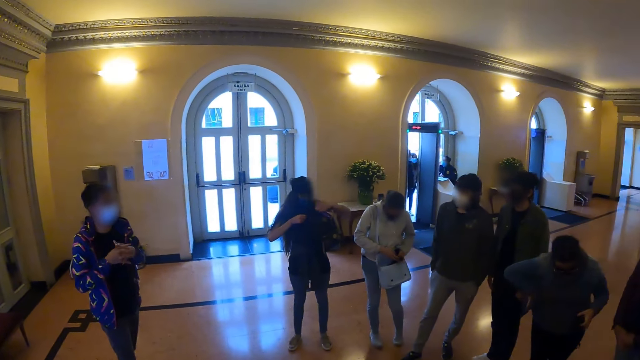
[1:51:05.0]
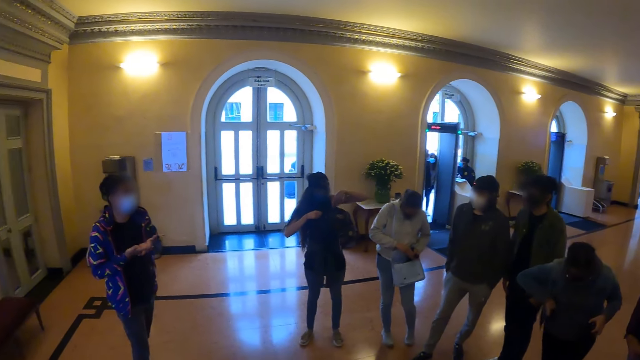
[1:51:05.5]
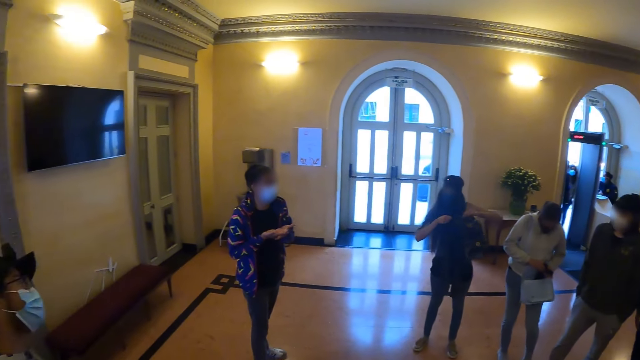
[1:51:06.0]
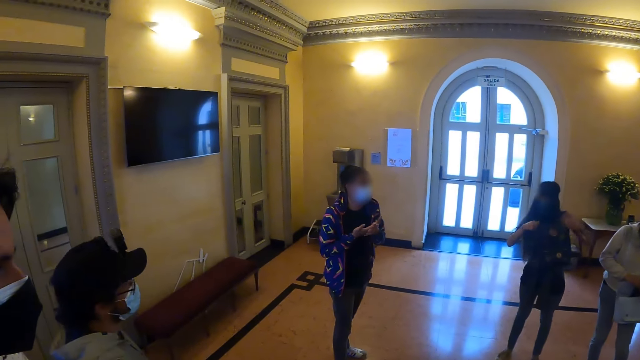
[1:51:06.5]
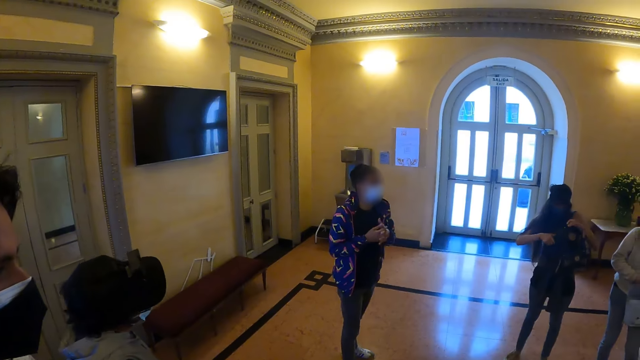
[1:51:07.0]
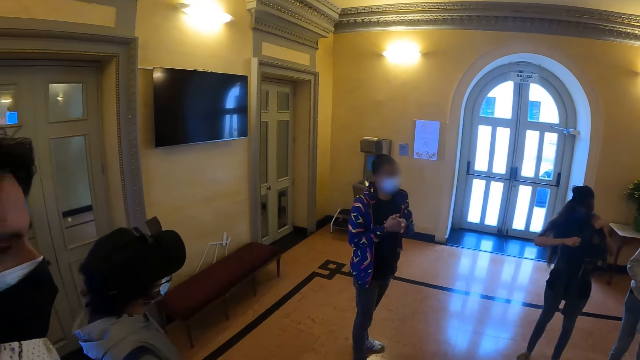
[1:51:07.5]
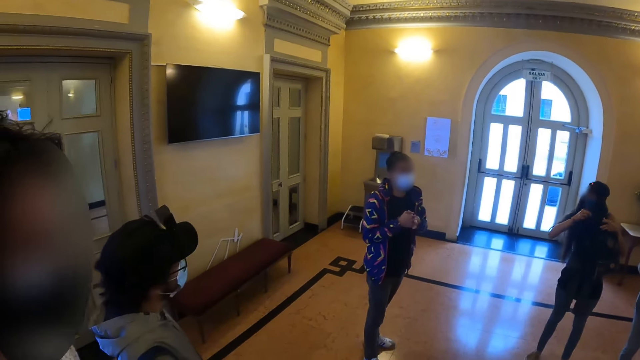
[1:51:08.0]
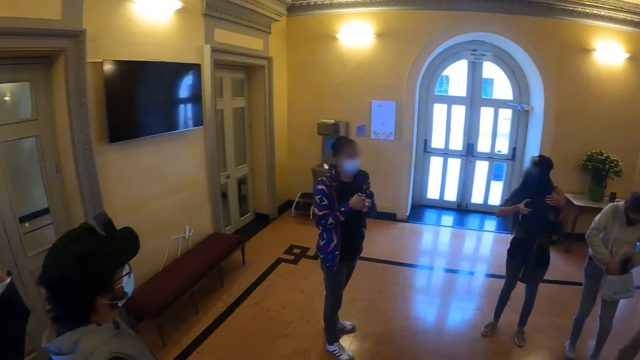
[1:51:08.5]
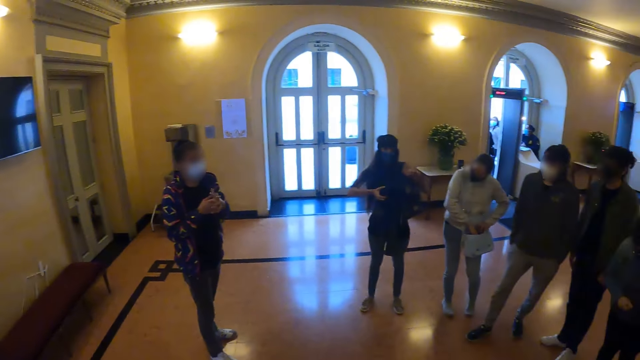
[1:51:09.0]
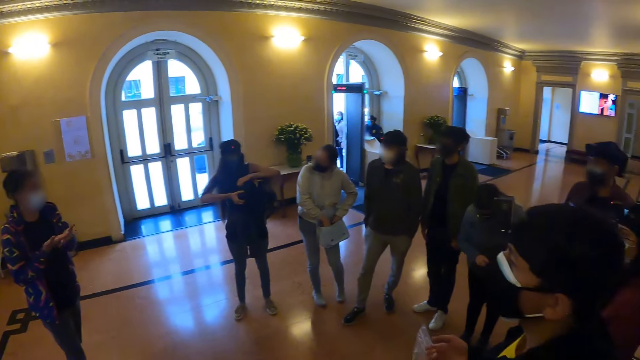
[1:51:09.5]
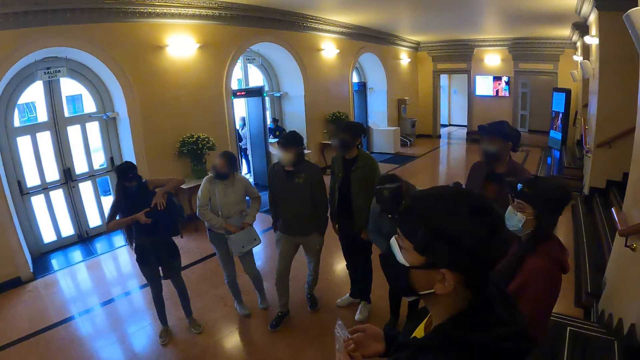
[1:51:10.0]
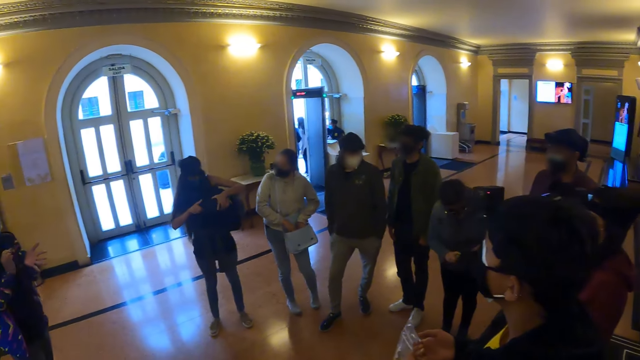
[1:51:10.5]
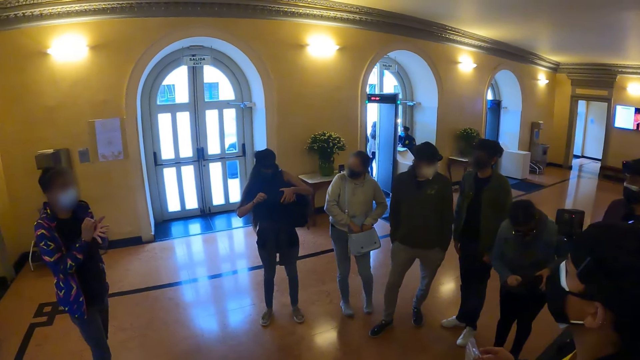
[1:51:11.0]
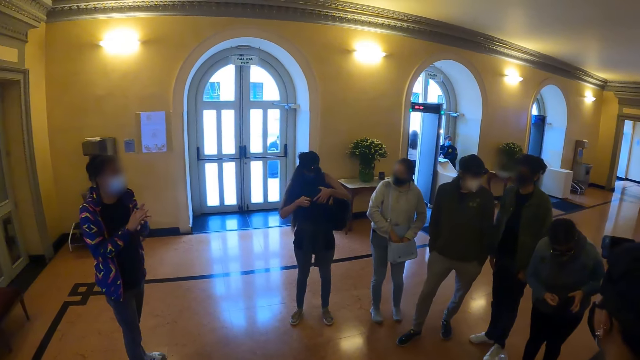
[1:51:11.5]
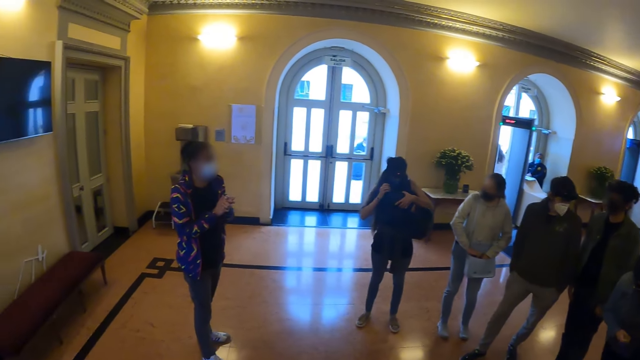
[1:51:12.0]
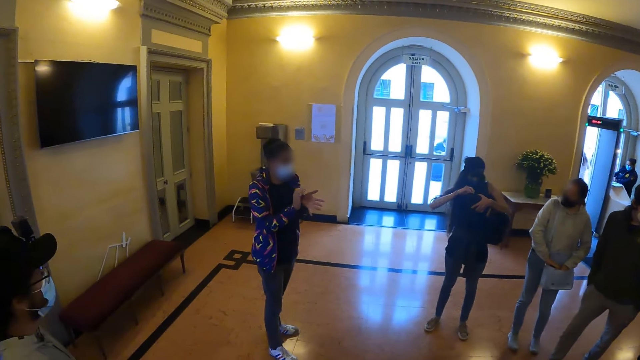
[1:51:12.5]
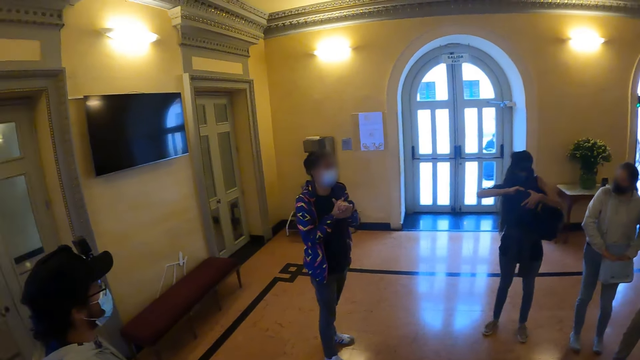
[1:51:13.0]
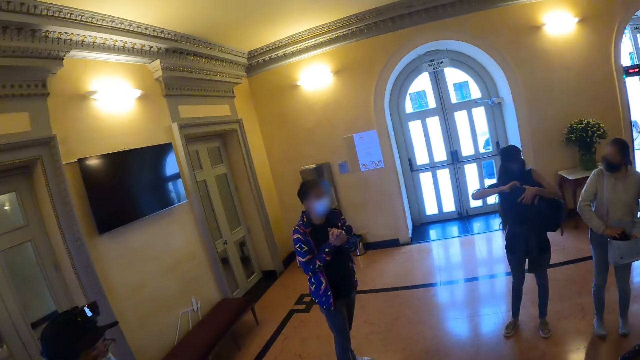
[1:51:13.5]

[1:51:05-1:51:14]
A man gestures his hands. The camera wearer looks around the room.

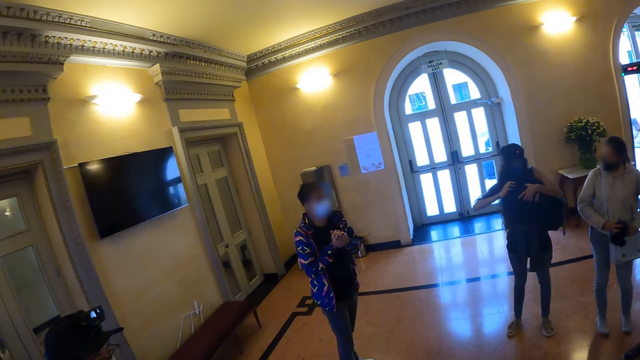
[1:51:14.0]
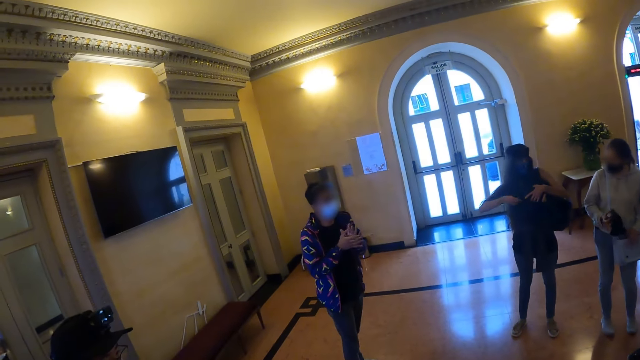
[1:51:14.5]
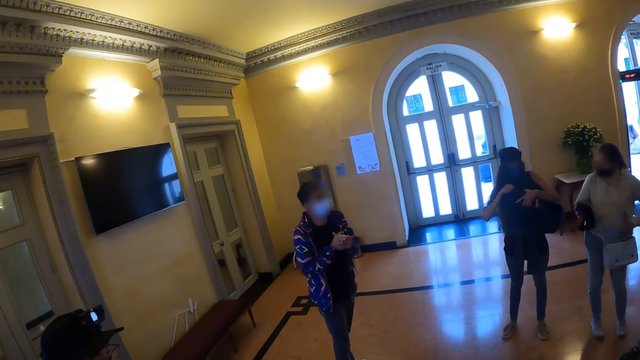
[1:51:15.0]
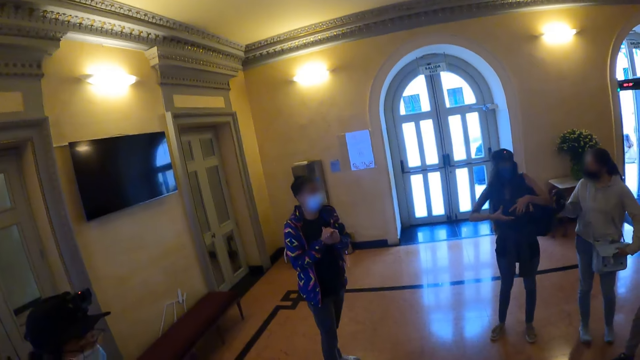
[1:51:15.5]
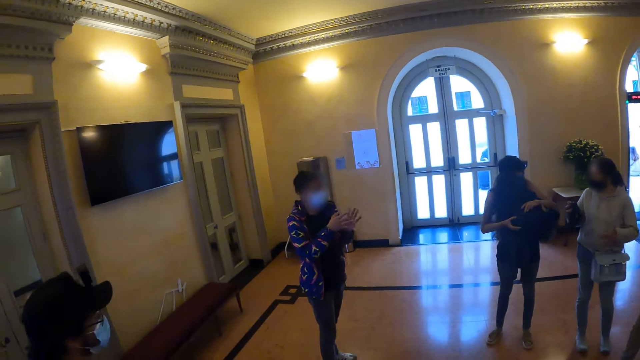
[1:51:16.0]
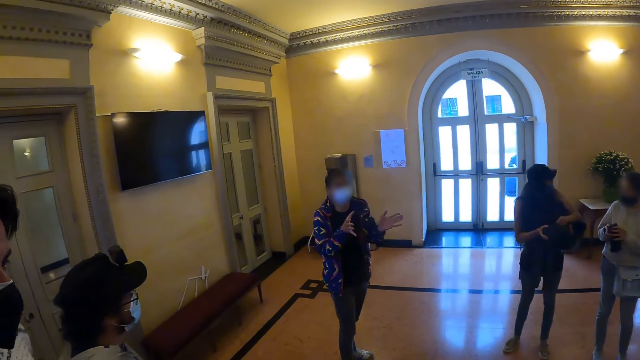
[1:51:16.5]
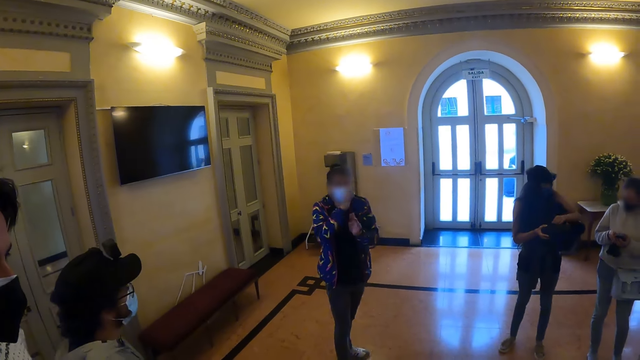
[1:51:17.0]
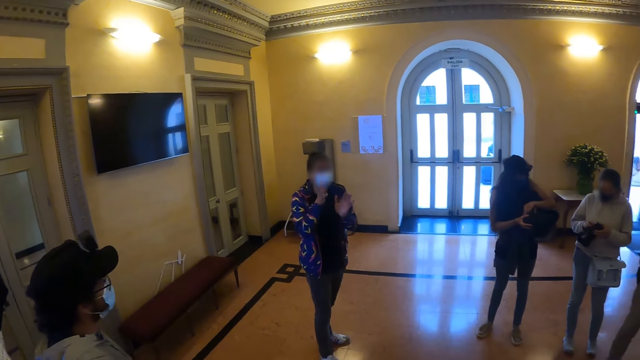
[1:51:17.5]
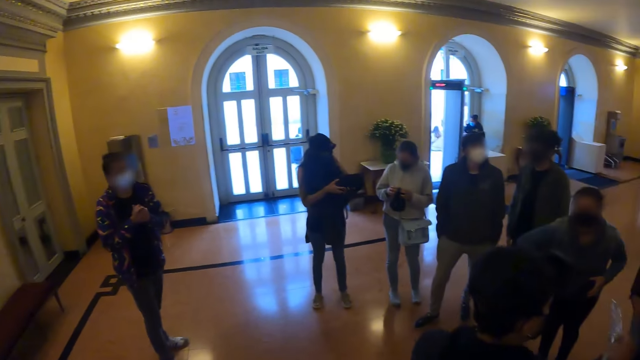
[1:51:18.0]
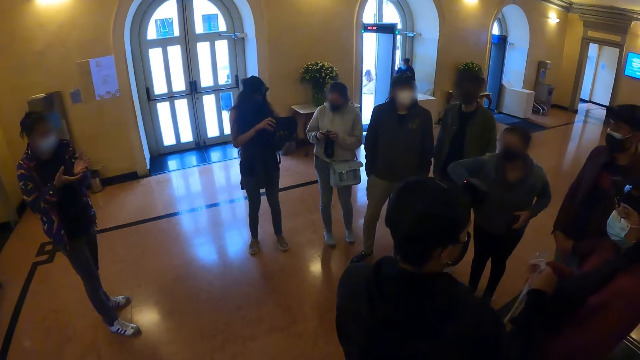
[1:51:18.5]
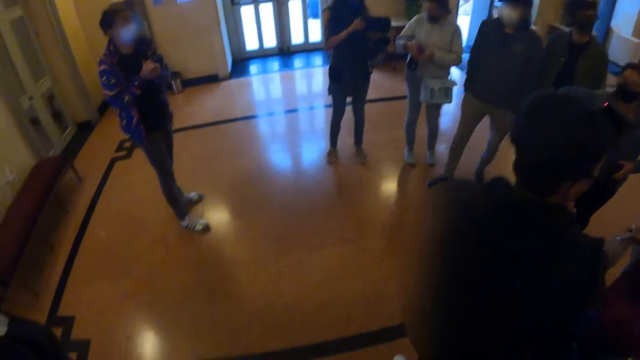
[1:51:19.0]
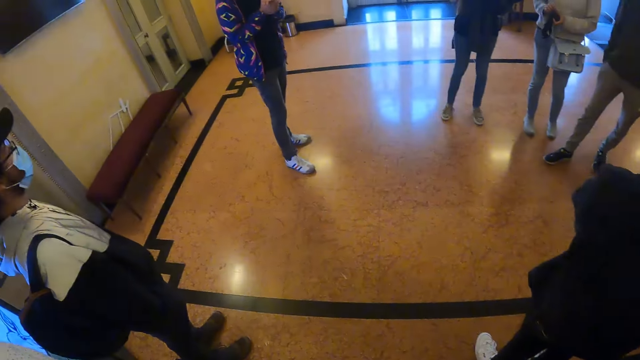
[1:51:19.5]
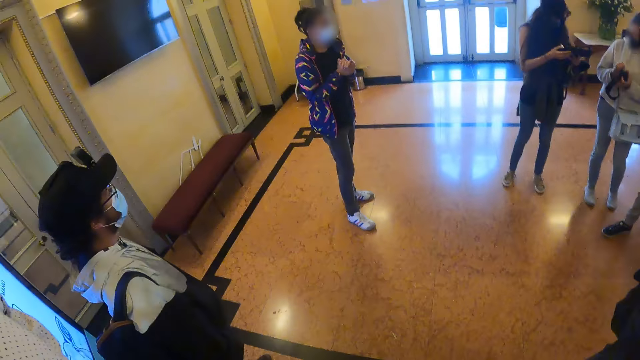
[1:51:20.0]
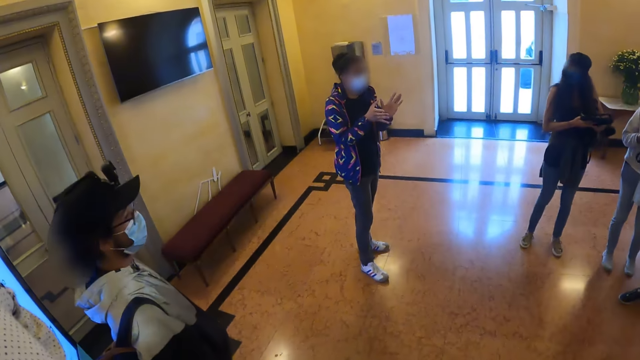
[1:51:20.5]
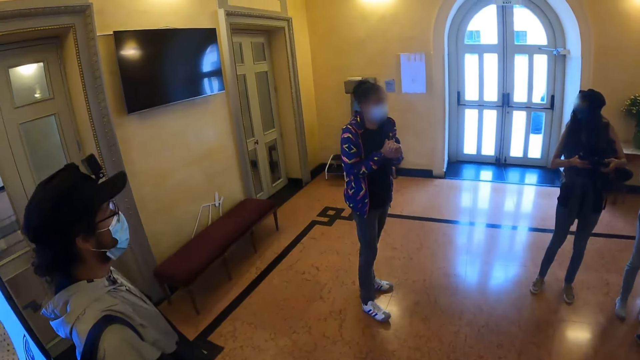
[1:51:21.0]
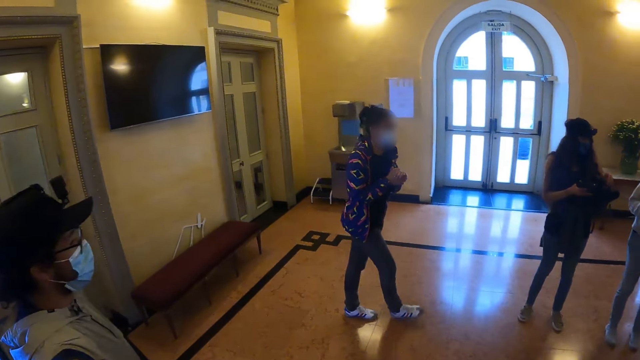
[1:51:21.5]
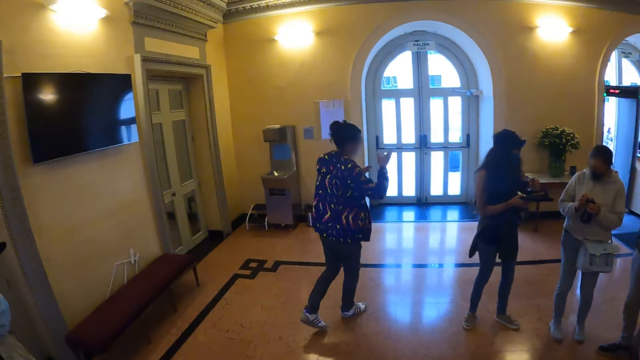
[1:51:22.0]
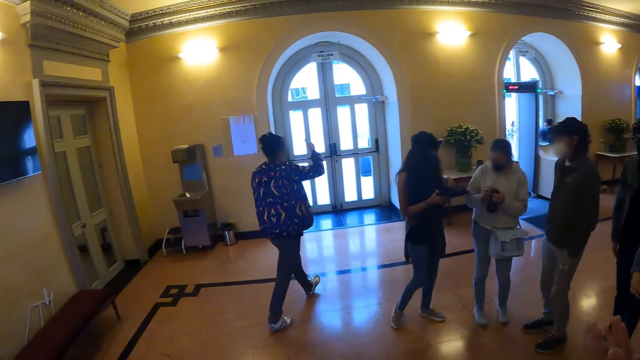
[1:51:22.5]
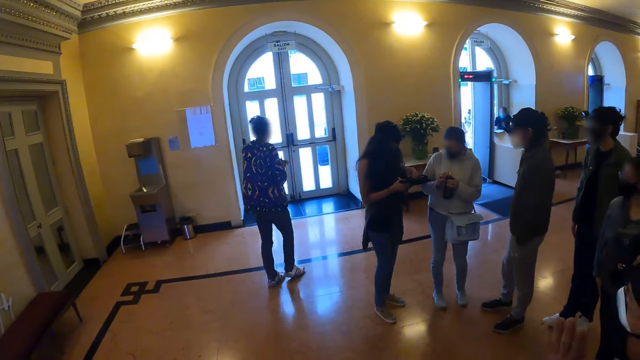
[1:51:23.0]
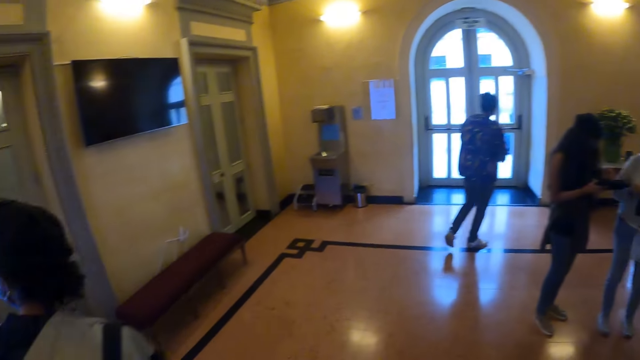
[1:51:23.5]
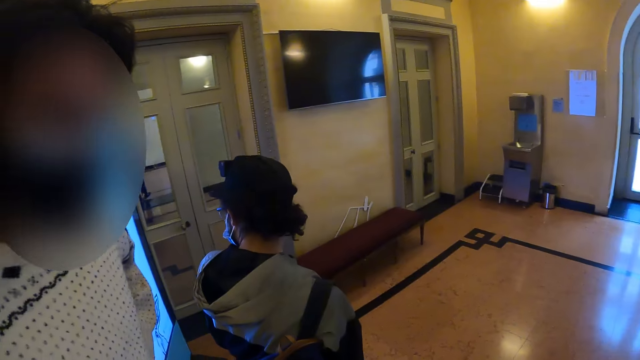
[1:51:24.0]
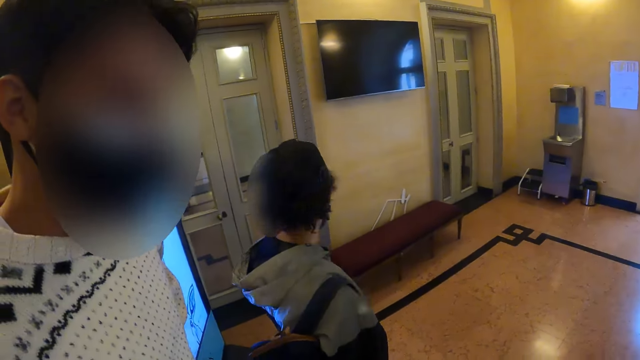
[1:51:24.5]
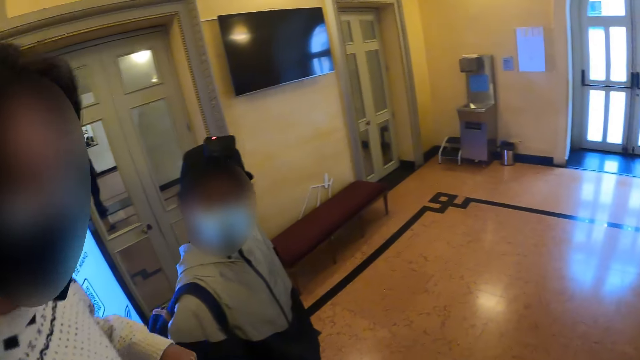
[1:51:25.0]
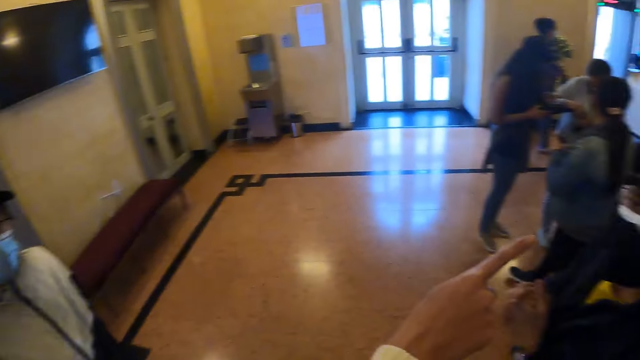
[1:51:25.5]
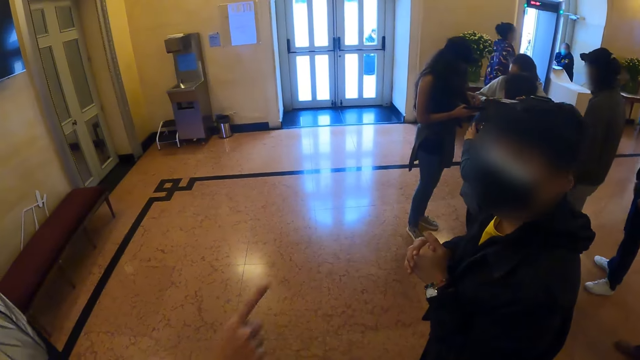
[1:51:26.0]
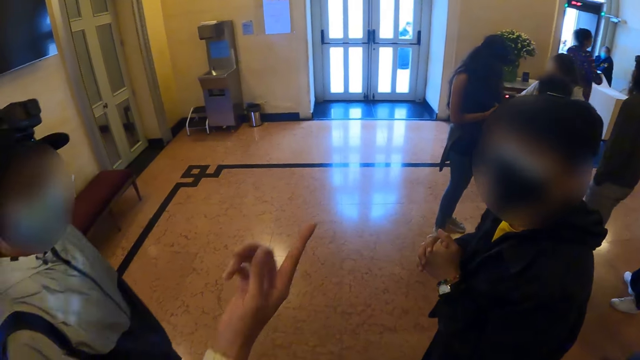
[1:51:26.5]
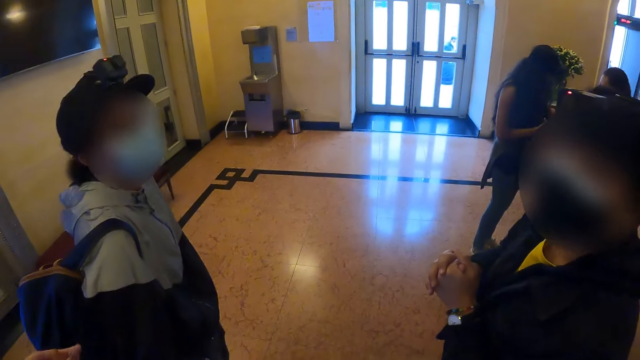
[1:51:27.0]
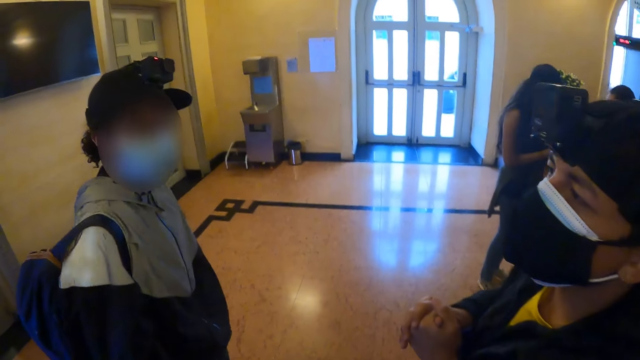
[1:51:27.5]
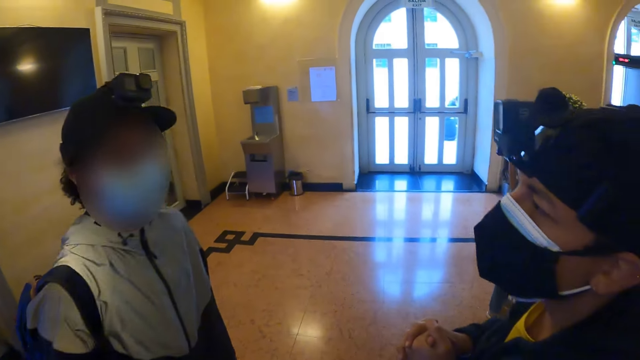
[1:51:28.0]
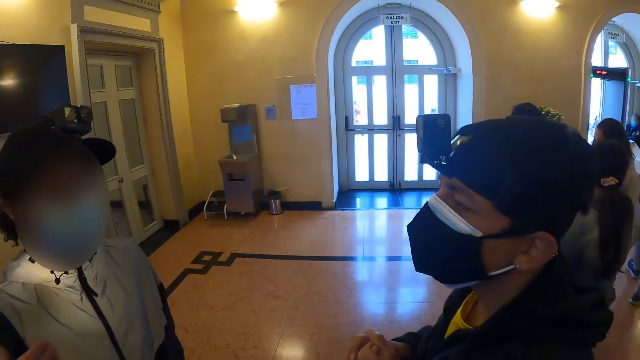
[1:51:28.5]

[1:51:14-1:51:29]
A man holds his hands together. The man gestures his hands. The camera wearer looks around the room. The man holds his hands together. The man walks around the room, gestures his hand and walks around the room. The camera wearer looks around the room.
